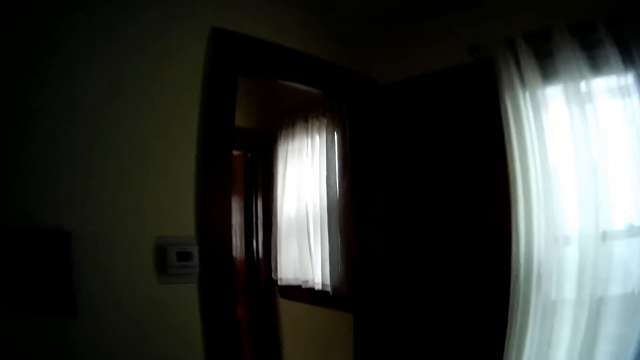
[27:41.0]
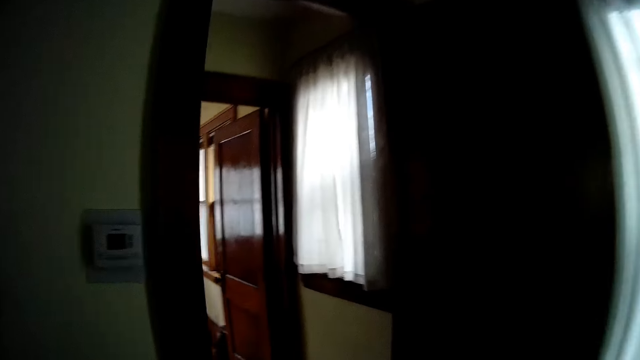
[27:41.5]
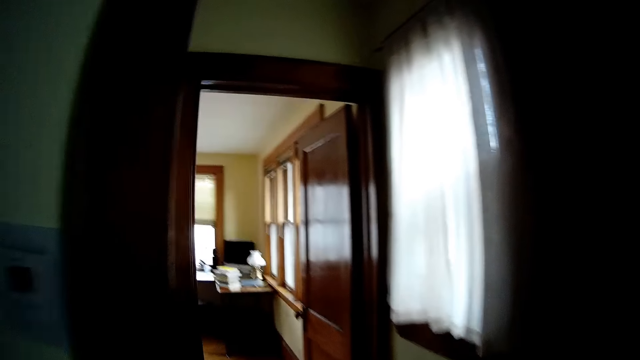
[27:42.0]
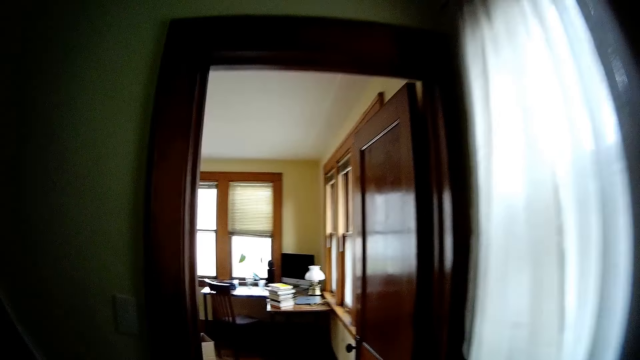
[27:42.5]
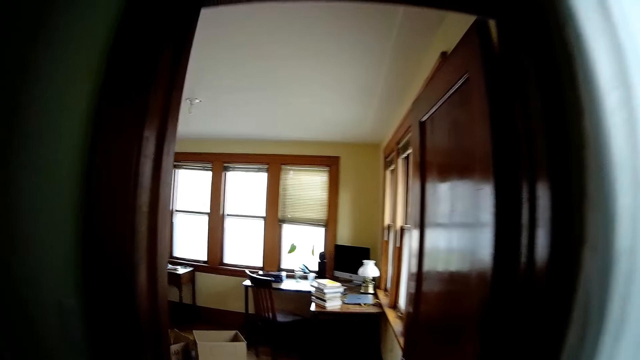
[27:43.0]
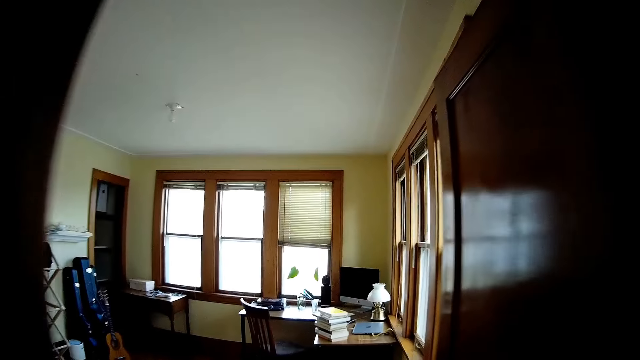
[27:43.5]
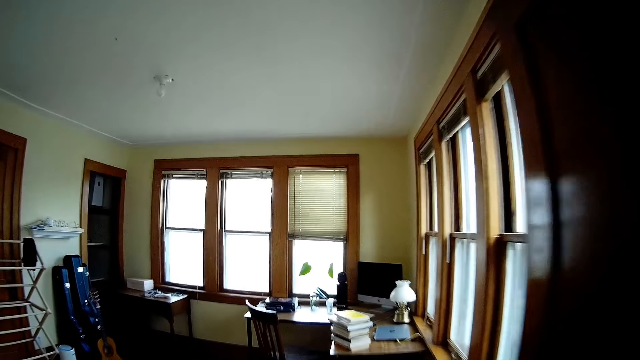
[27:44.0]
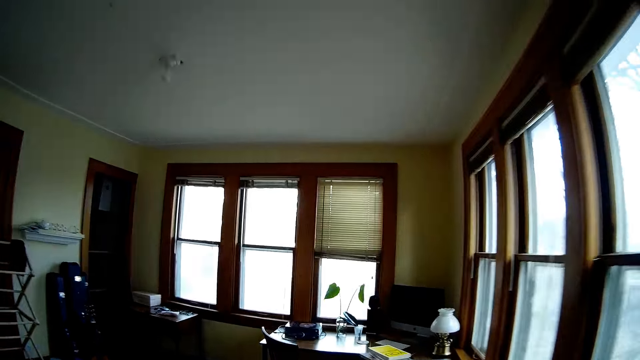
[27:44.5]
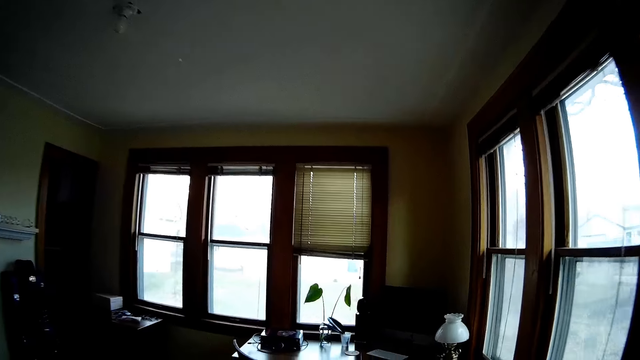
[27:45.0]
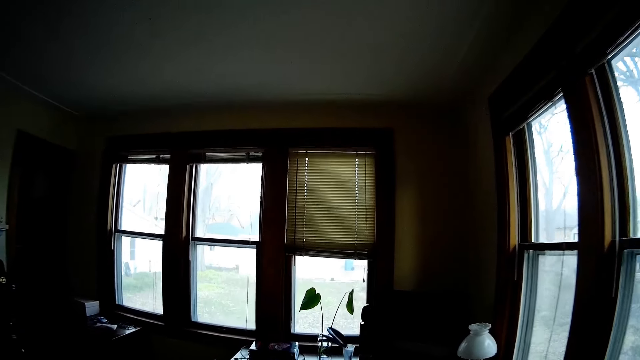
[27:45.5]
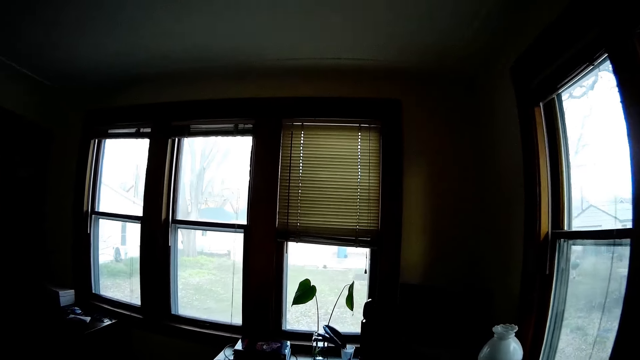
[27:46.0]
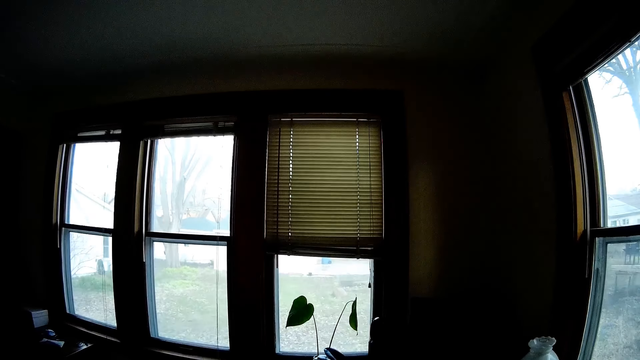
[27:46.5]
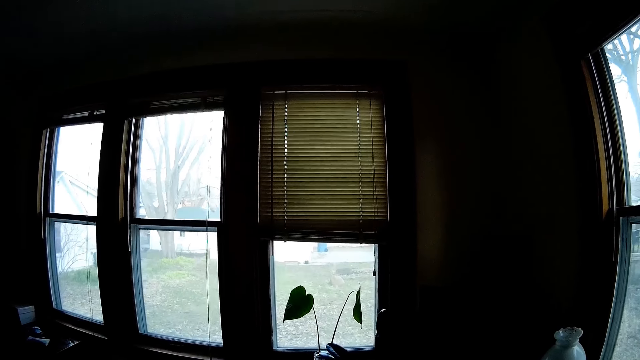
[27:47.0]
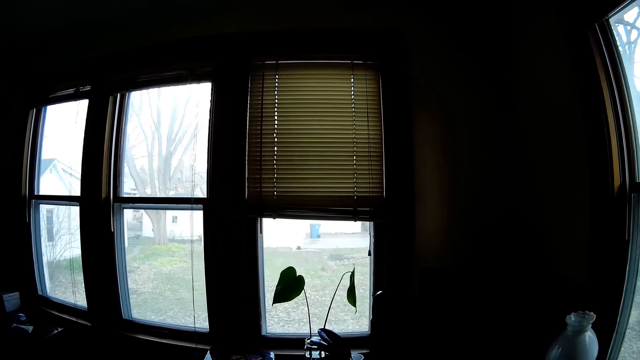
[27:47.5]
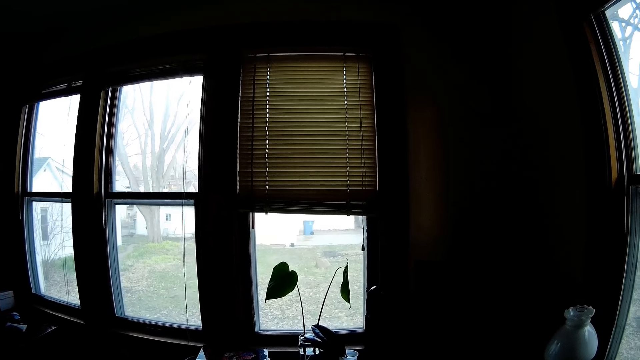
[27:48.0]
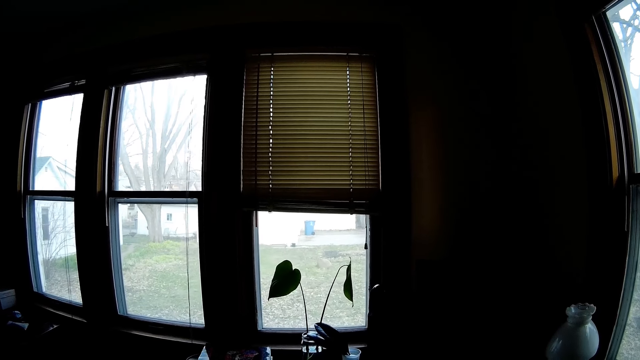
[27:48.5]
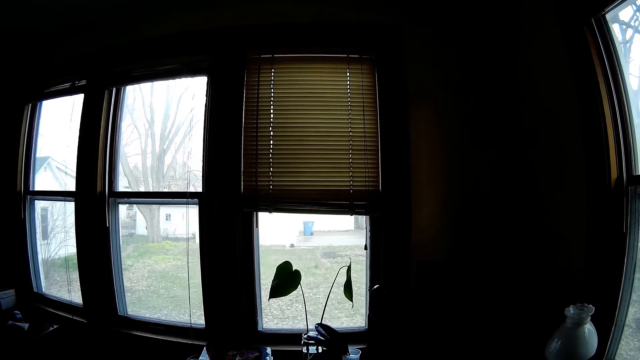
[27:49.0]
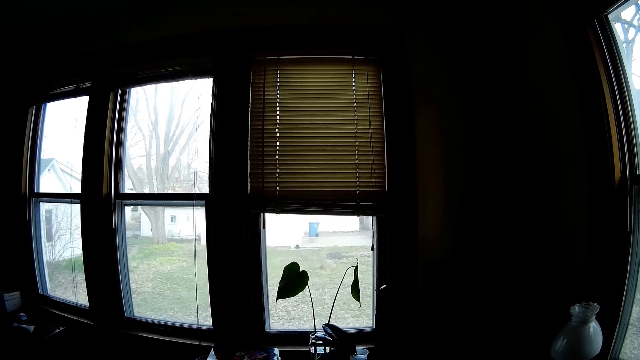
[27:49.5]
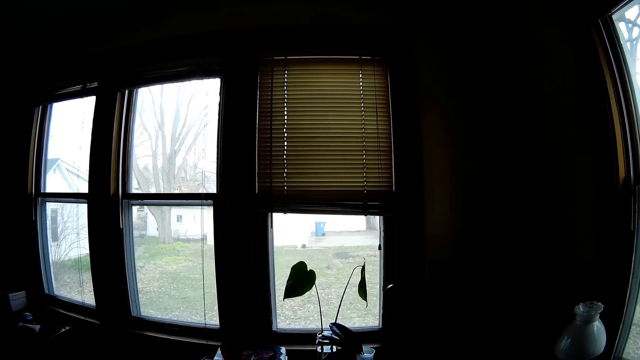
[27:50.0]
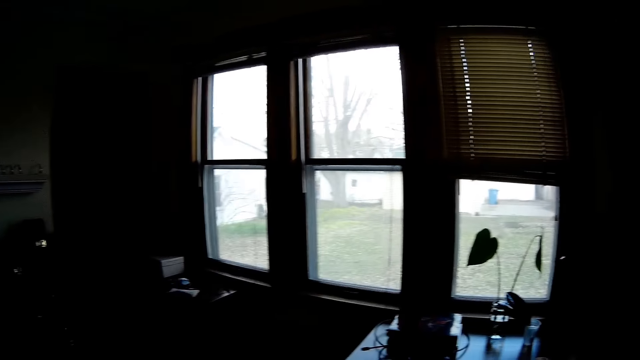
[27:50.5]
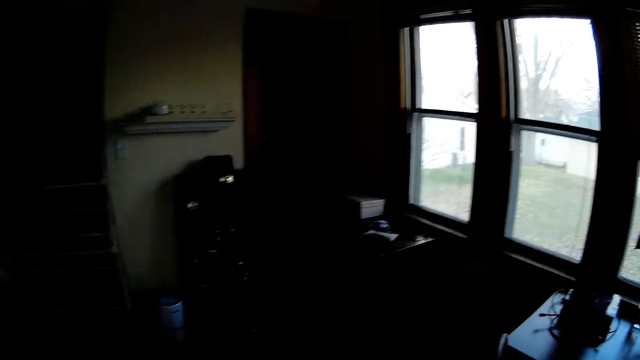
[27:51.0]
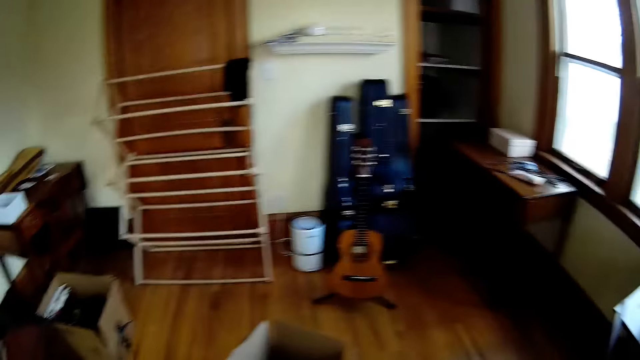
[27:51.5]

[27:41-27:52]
The camera wearer looks at the plant.

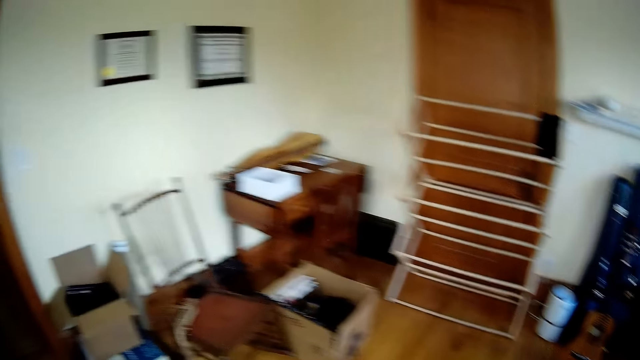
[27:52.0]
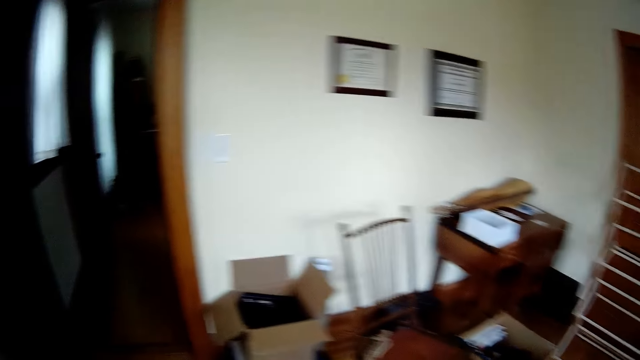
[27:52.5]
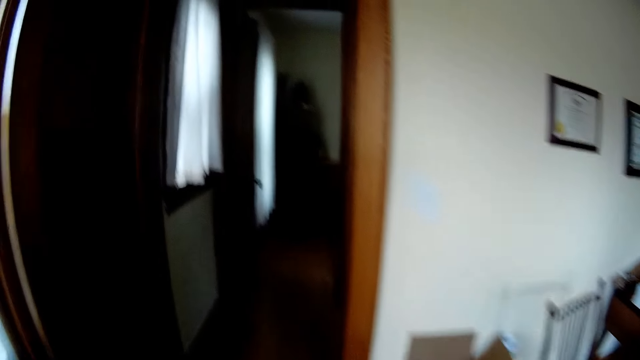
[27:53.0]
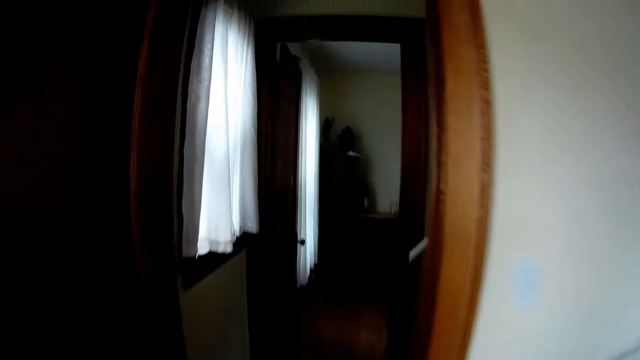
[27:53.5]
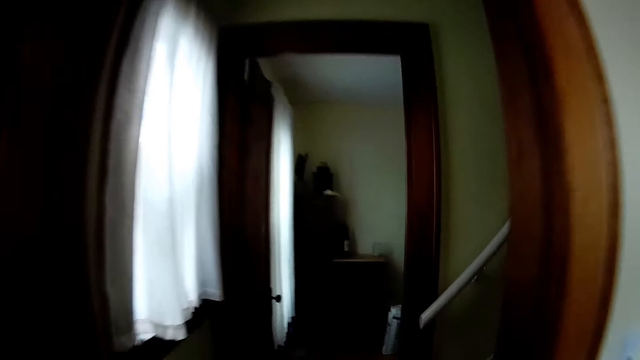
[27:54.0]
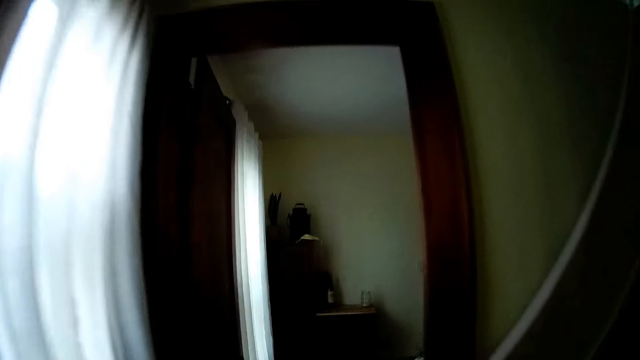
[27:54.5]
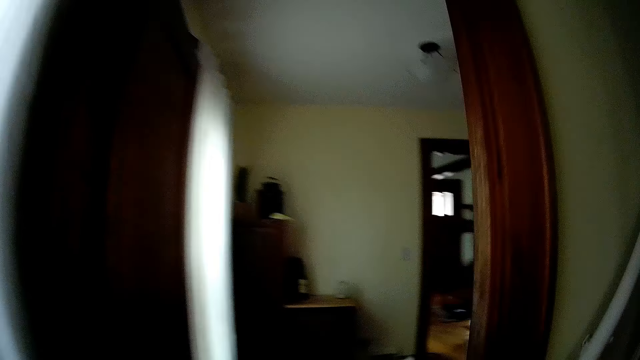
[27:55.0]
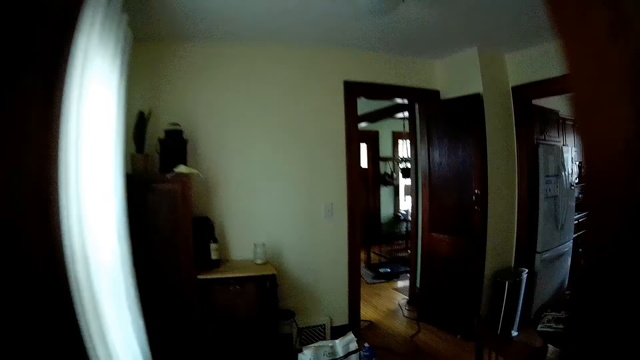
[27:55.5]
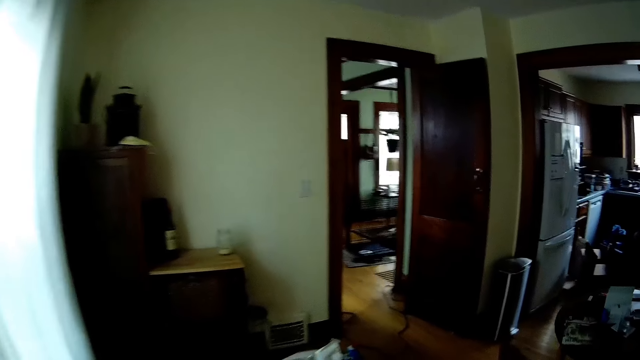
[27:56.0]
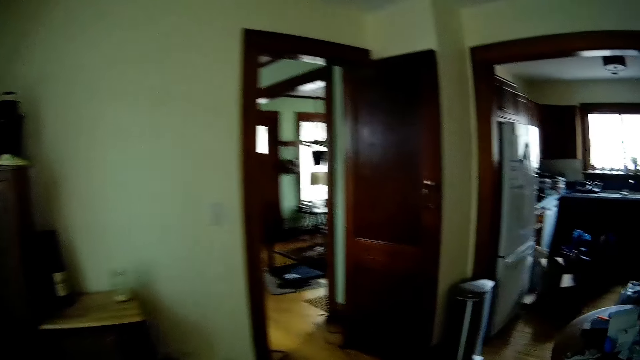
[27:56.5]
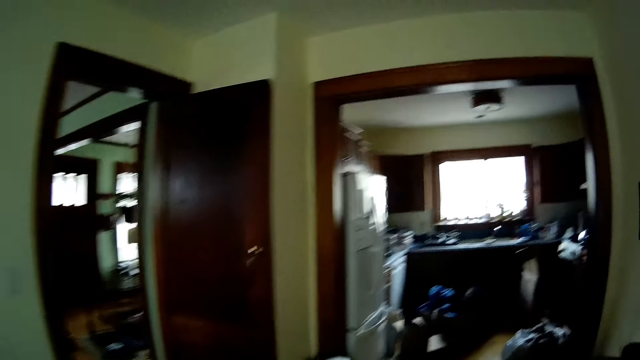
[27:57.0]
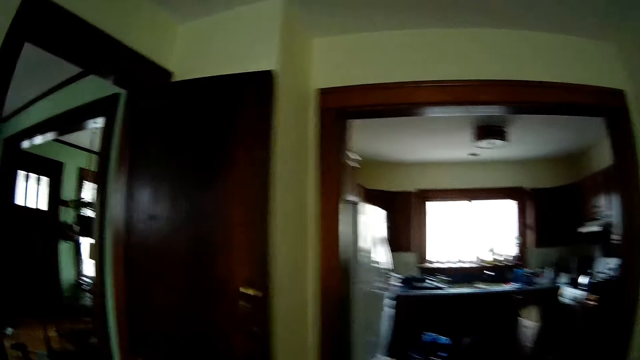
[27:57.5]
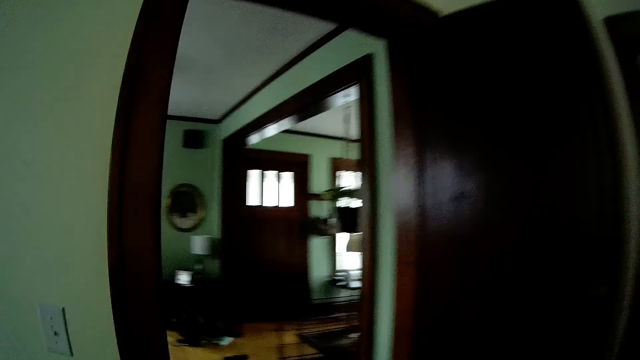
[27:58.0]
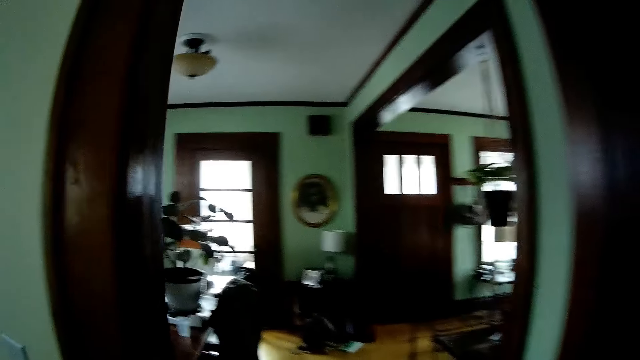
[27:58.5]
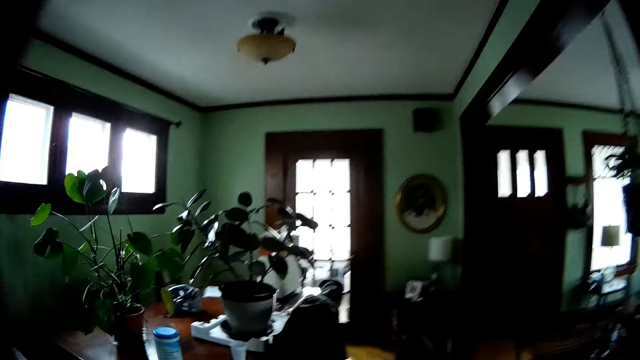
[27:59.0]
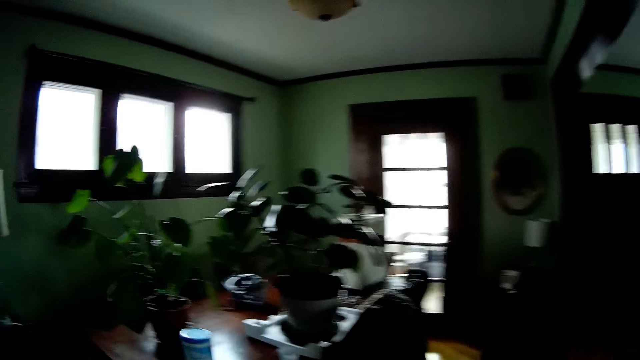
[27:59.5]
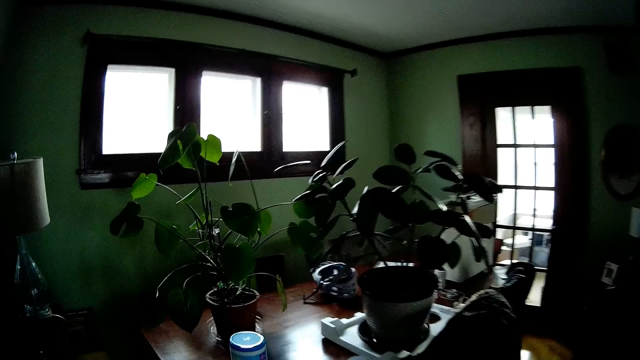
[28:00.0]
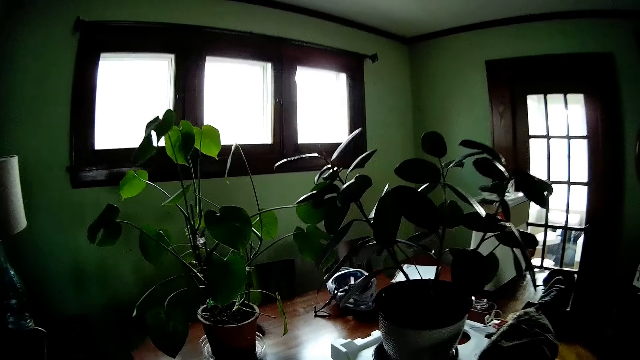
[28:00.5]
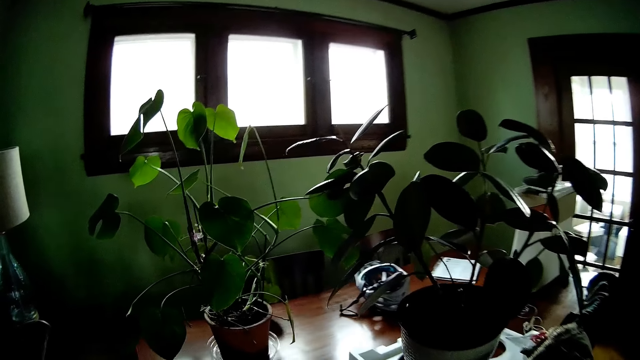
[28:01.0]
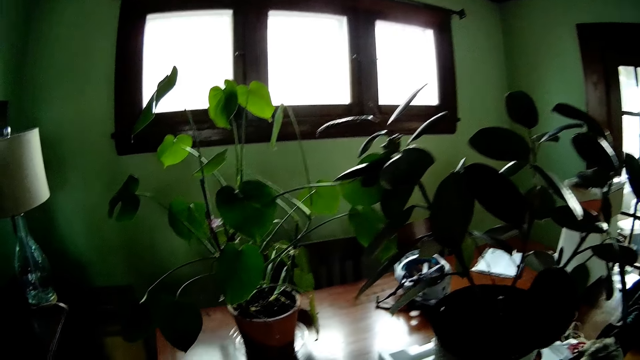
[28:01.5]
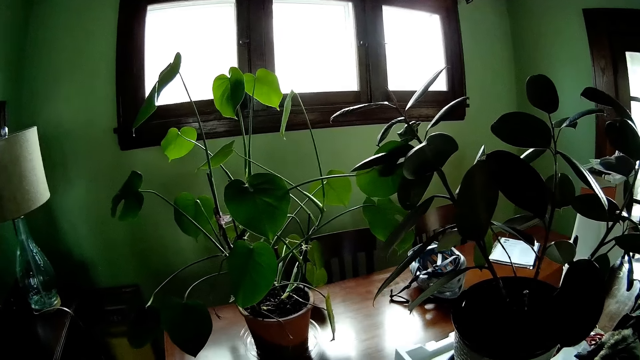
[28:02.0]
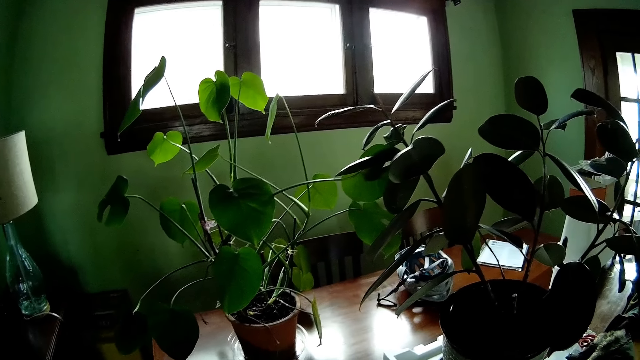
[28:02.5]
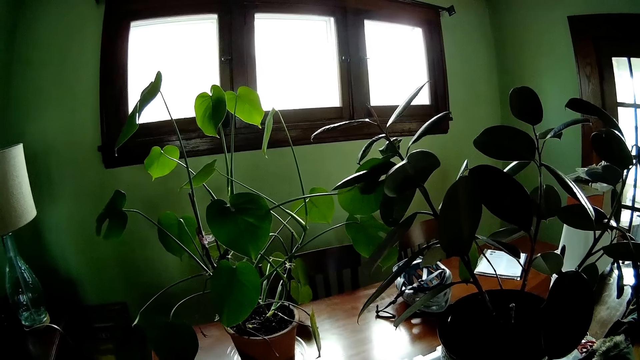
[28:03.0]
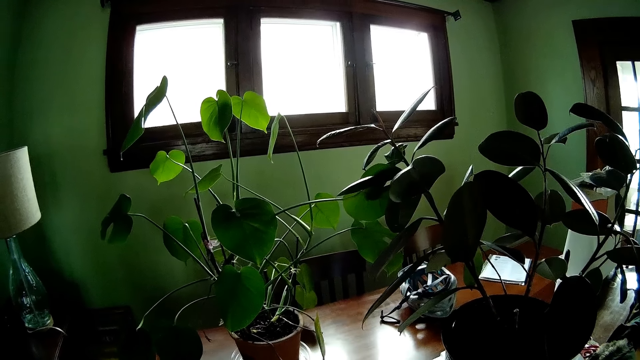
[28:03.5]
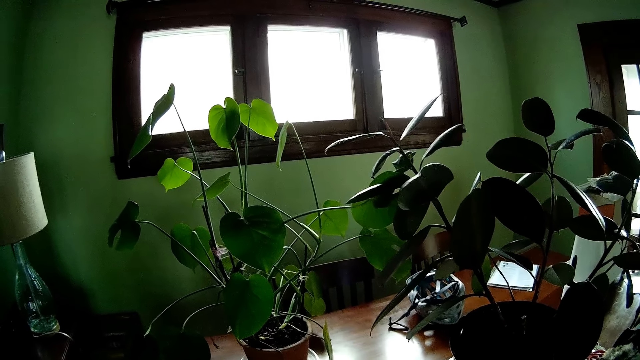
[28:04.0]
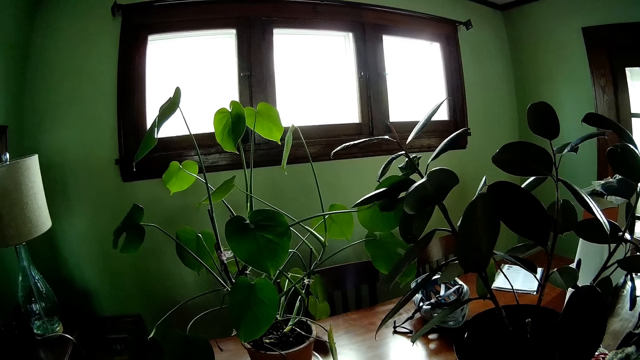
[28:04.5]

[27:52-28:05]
The camera wearer walks around. They look at the plant.
